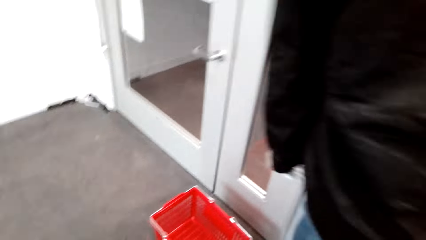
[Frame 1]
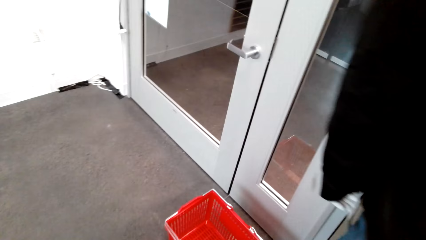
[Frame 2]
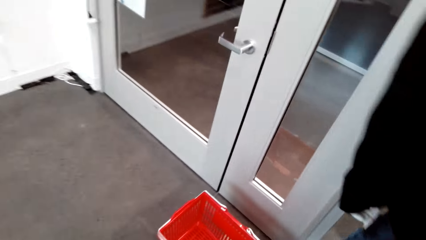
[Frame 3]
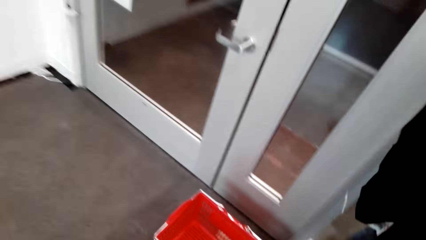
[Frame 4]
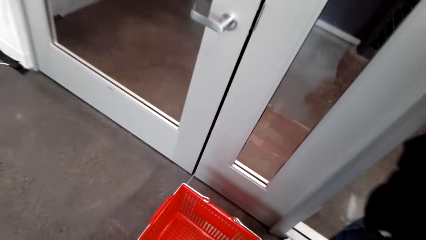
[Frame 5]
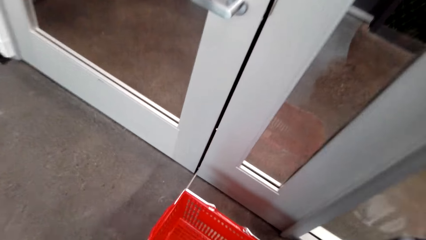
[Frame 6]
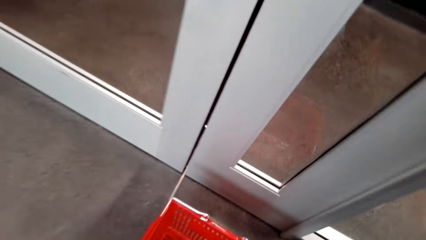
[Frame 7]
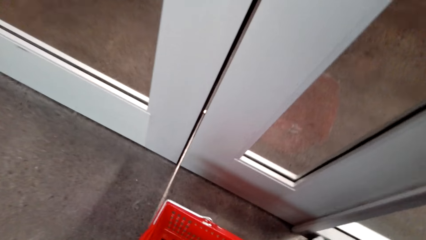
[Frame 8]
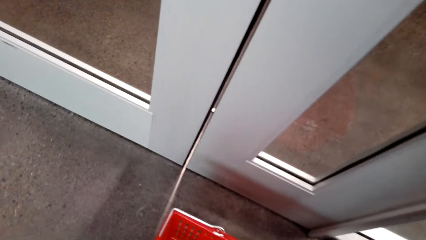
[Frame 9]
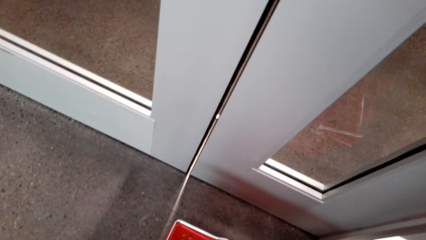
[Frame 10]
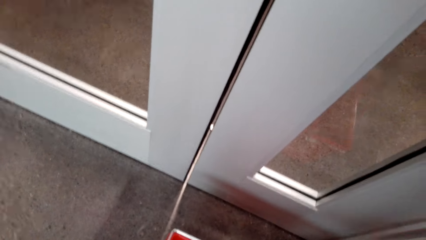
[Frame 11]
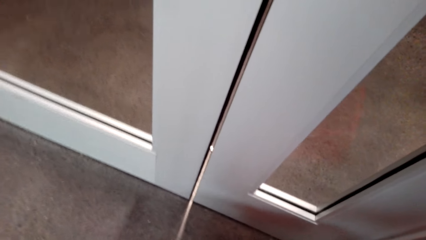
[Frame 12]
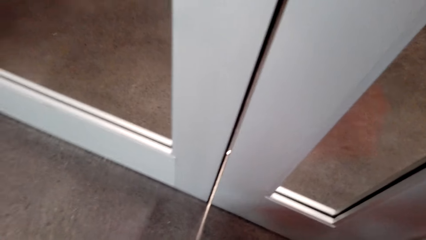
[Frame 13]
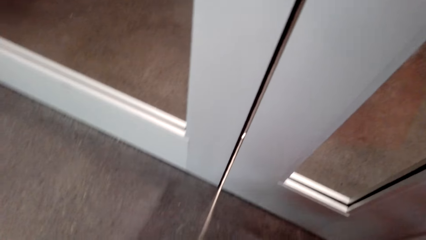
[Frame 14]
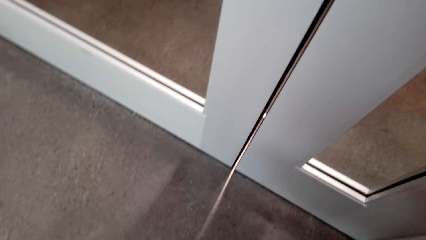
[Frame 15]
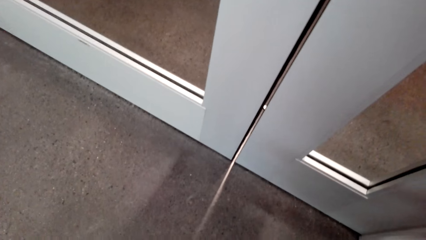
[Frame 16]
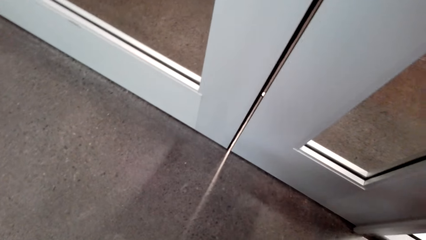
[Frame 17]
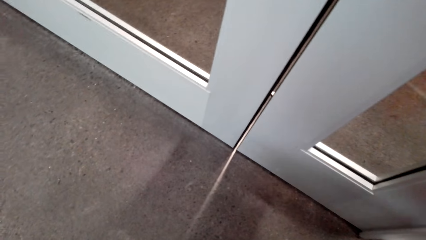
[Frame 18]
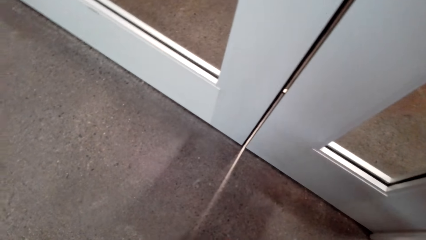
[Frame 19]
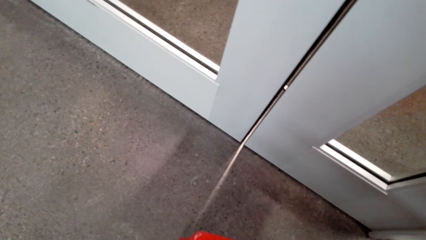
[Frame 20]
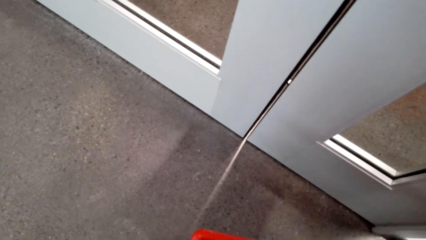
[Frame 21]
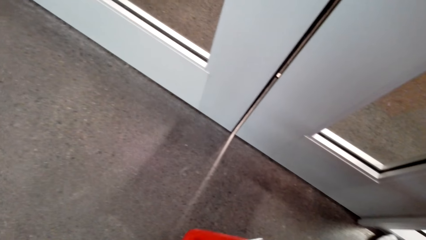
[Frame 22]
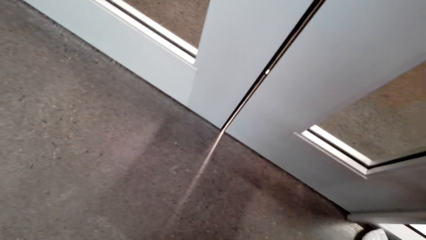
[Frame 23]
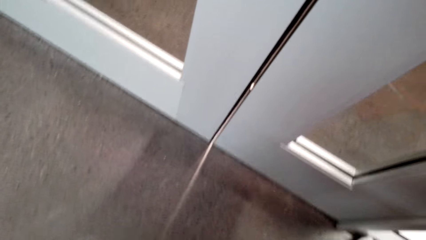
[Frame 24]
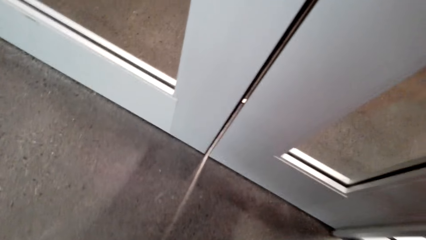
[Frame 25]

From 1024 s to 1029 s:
The camera wearer picks up the shopping cart.

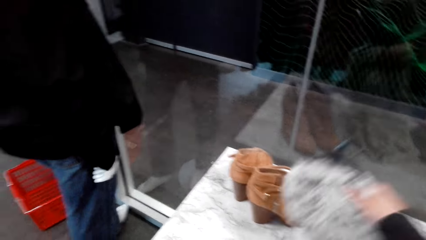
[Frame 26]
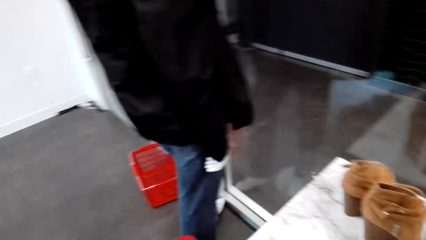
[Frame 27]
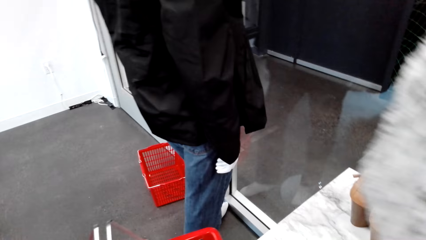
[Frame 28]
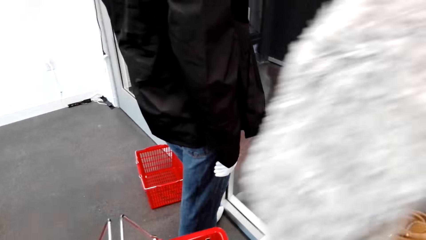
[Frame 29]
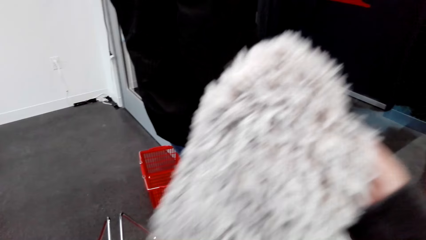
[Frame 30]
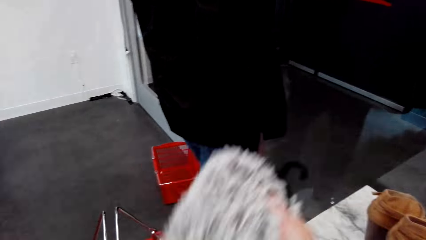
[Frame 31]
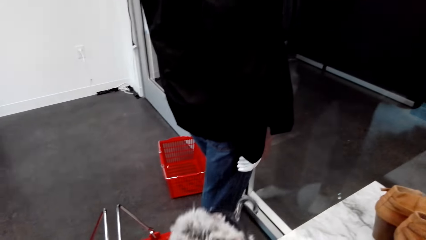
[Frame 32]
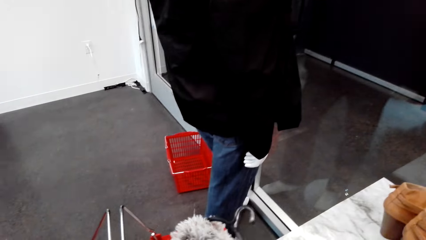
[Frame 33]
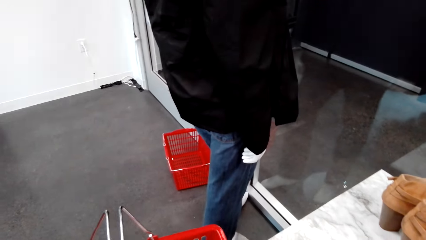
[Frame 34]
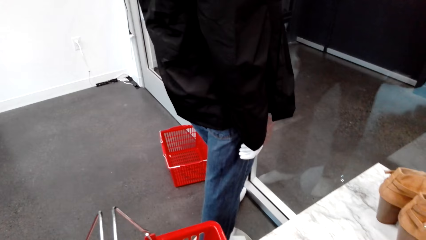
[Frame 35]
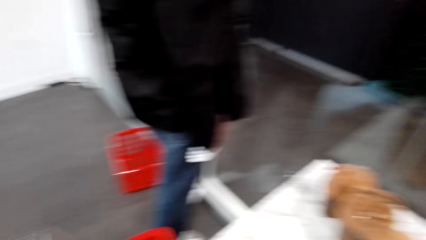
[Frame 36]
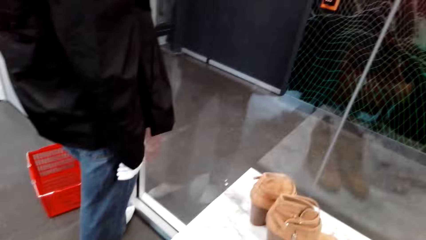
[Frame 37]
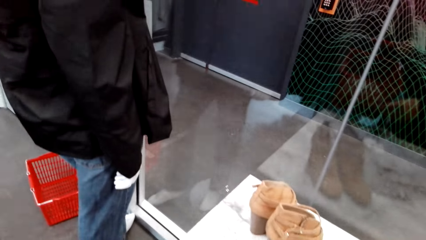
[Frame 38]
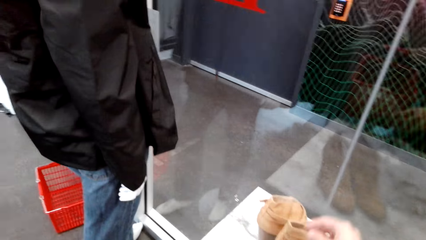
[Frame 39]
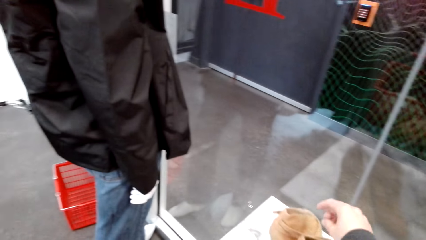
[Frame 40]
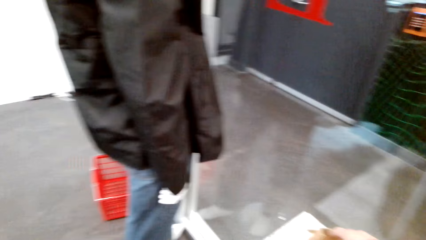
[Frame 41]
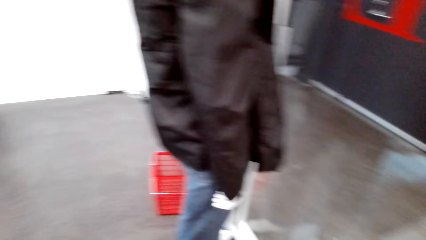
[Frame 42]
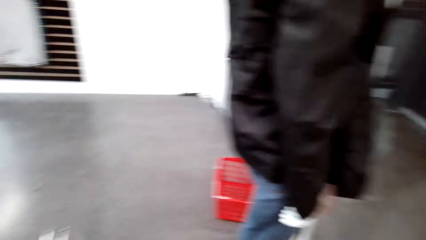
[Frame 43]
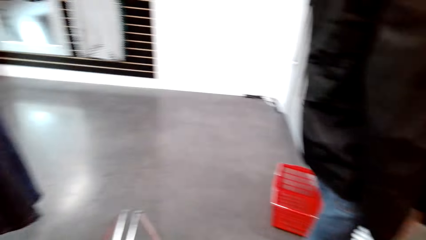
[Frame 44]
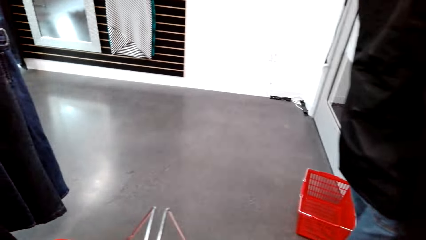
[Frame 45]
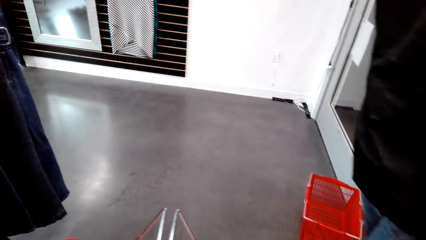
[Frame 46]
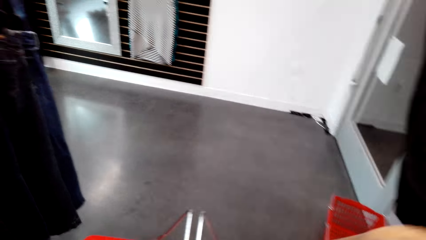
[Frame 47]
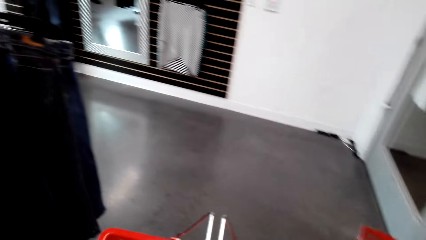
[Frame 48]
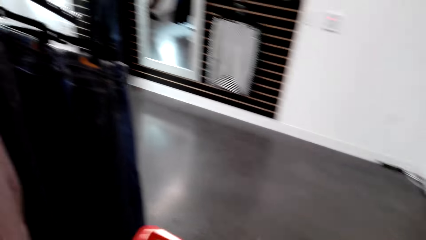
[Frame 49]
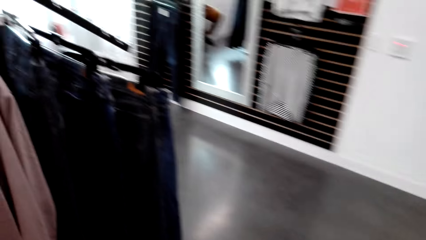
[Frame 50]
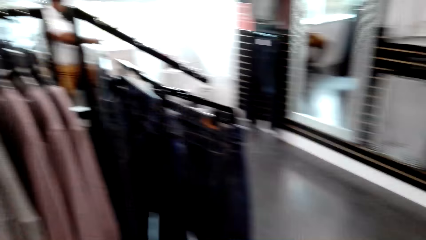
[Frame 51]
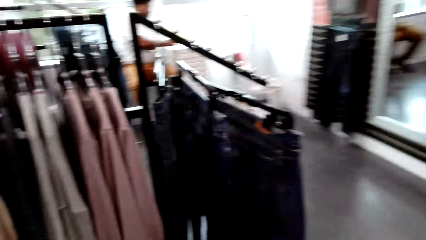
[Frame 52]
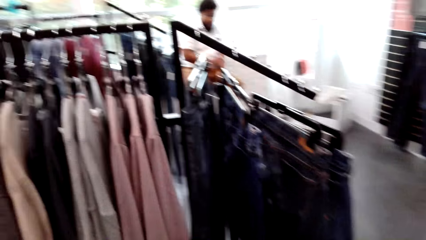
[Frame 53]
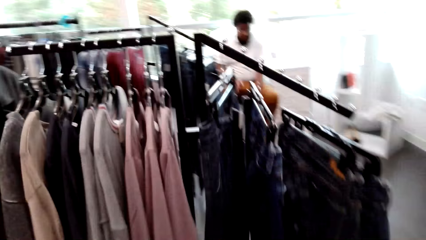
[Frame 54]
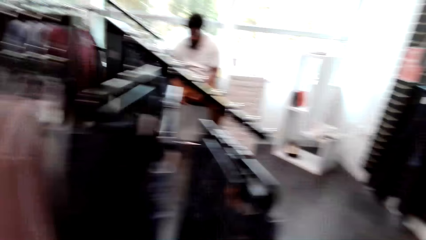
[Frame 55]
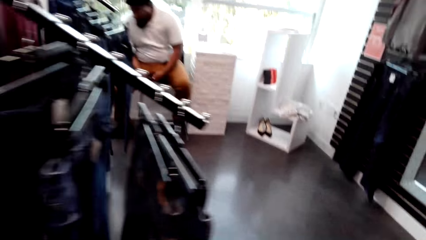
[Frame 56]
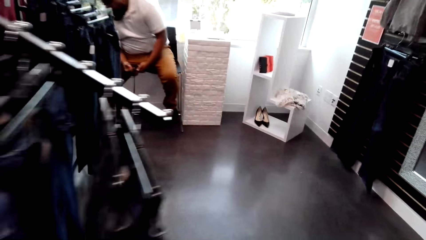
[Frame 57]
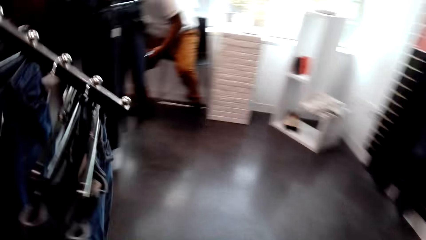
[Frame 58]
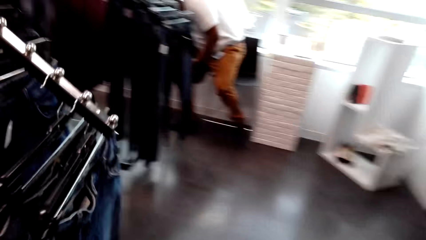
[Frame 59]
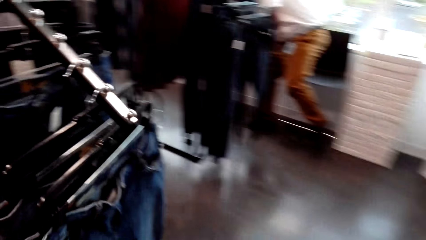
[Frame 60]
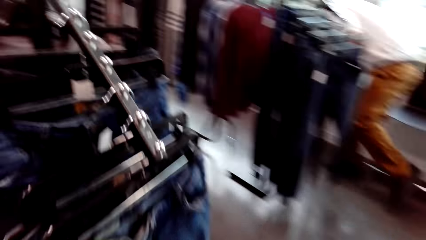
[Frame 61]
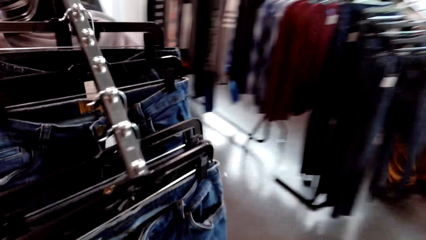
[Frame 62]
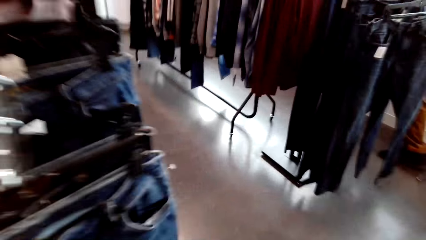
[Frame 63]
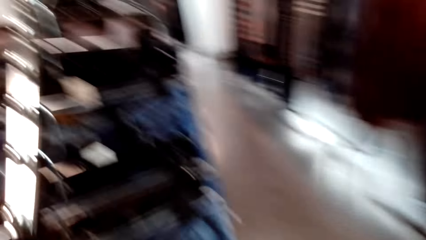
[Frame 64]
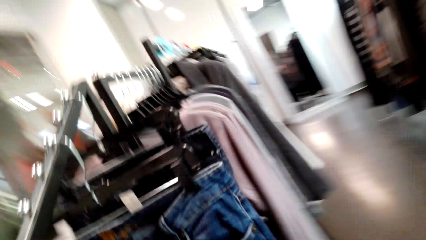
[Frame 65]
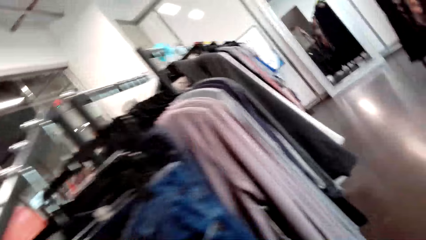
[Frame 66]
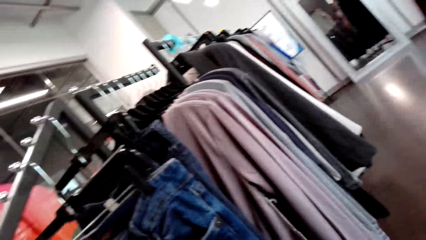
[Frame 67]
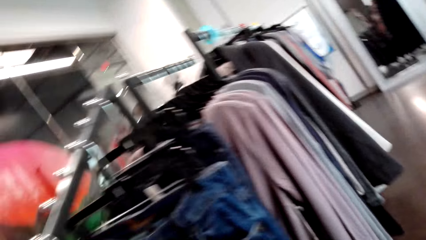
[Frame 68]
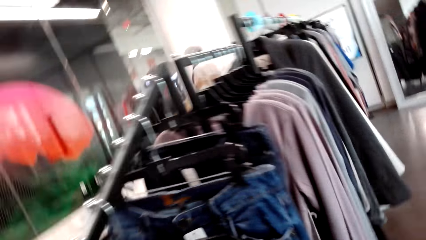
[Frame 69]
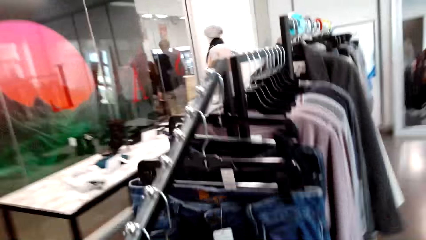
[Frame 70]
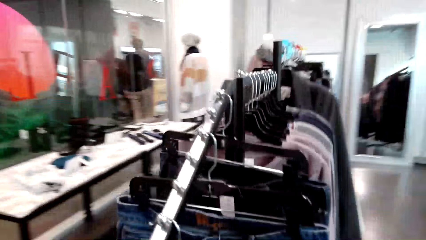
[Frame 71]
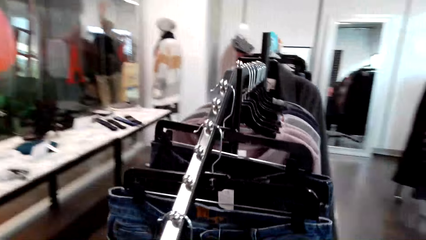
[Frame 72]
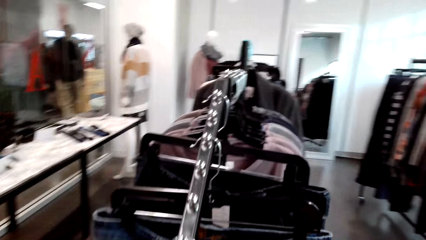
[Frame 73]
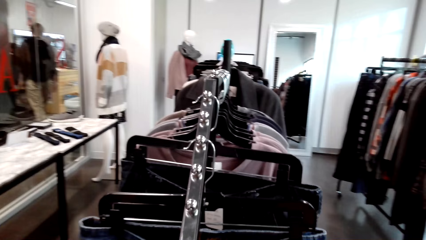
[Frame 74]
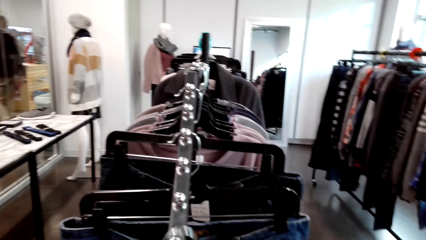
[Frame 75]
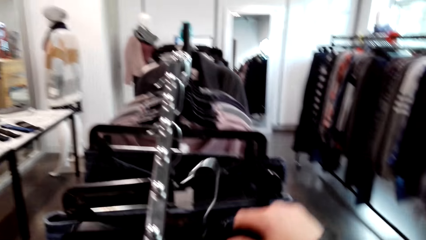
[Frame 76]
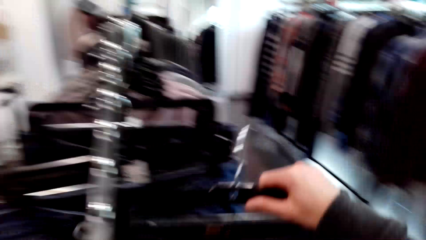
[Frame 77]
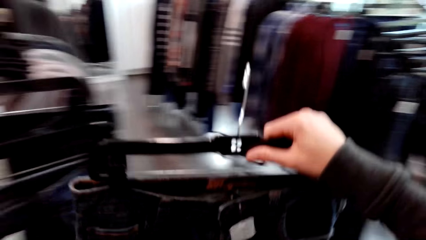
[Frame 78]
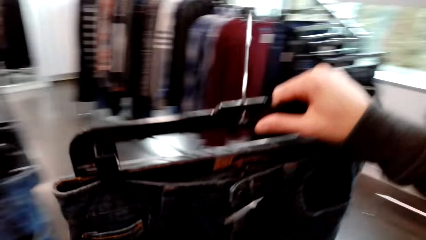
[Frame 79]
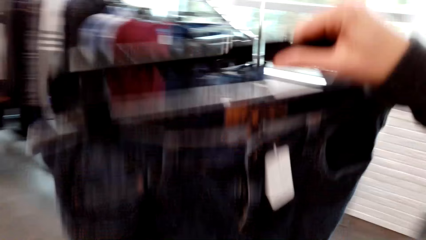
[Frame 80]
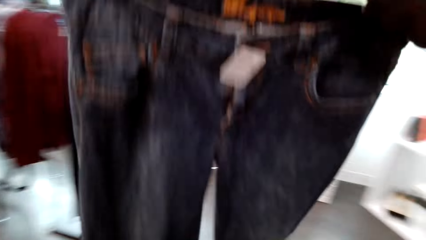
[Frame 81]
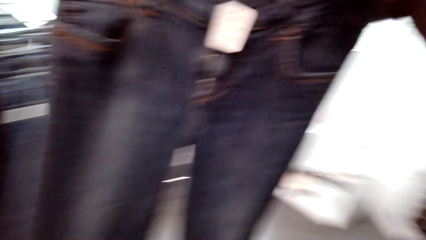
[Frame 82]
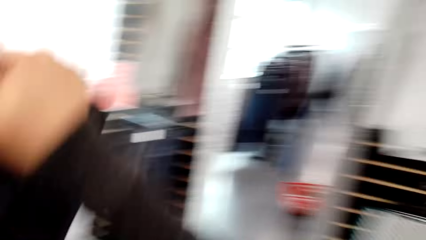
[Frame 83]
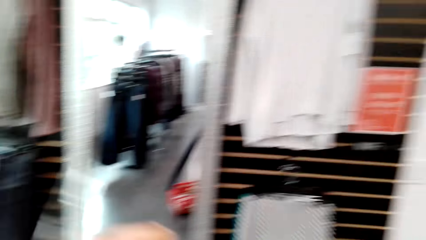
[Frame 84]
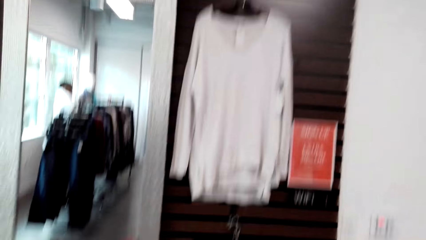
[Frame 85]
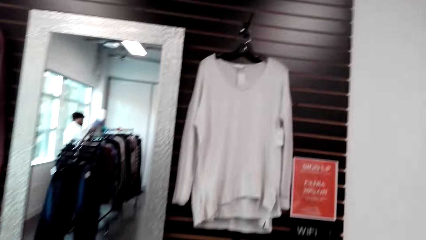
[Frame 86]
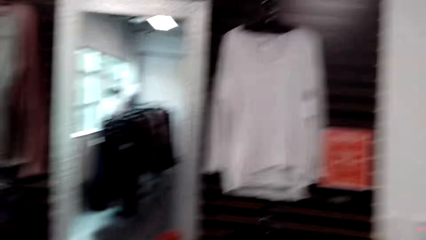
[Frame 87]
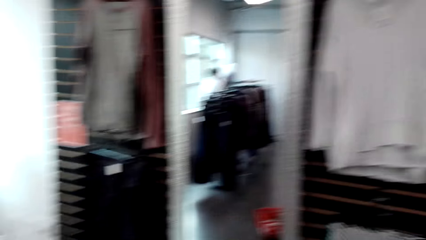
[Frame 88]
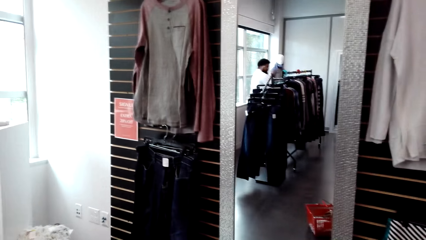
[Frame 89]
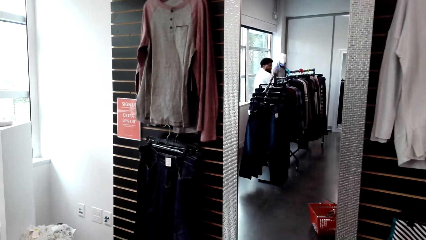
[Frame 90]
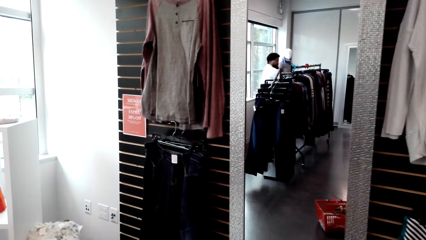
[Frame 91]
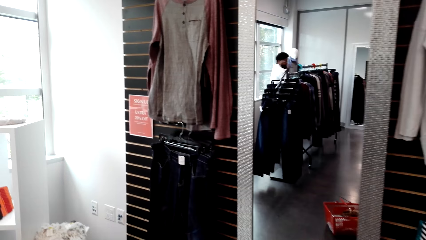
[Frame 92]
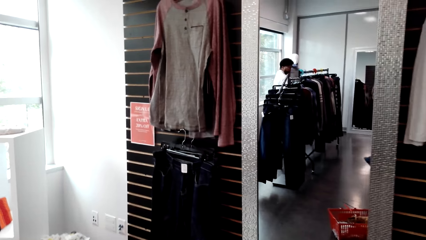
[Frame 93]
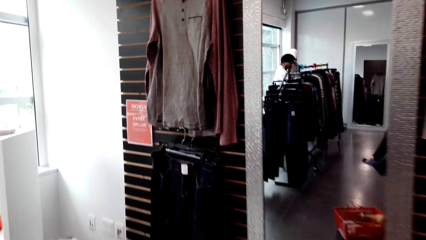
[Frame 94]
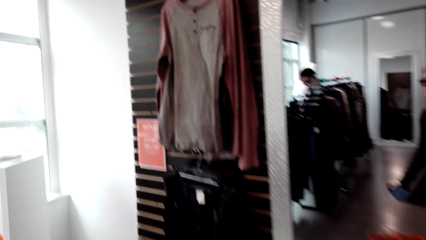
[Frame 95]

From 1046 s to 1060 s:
The camera wearer picks up the scarf. They put the scarf in the shopping cart. They pick up the shoes. They pick up the trouser jeans on the hanger. They breathe hard. They inspect the trousers.
